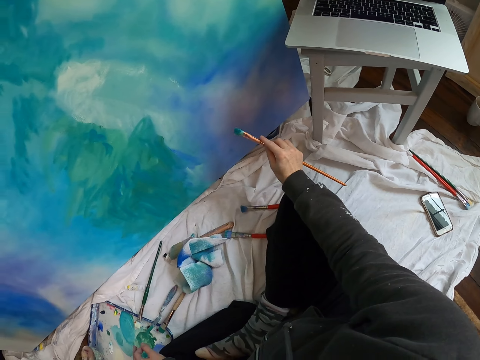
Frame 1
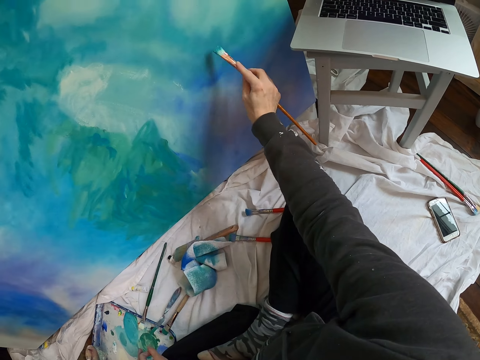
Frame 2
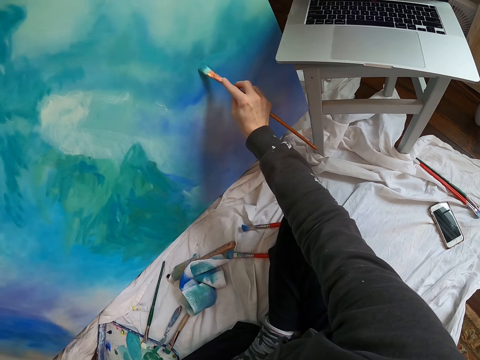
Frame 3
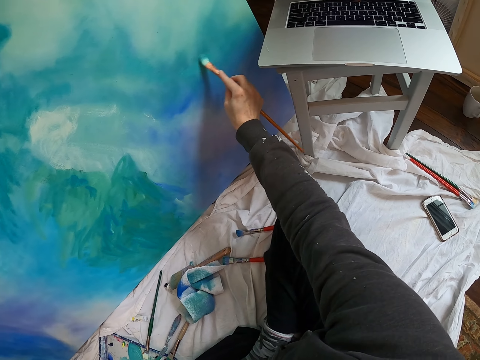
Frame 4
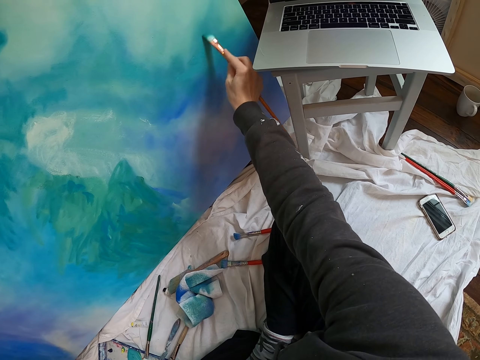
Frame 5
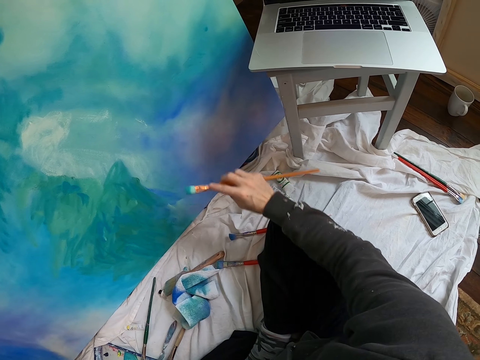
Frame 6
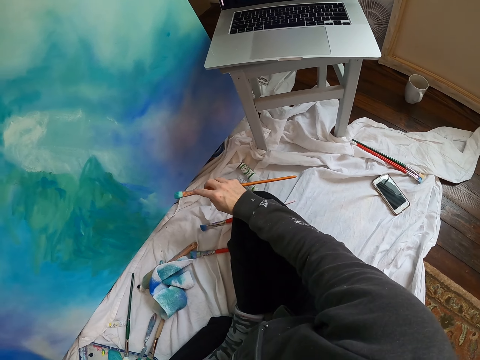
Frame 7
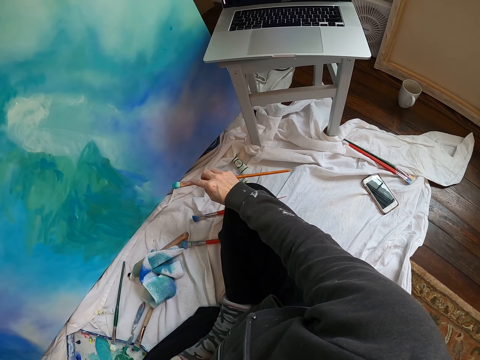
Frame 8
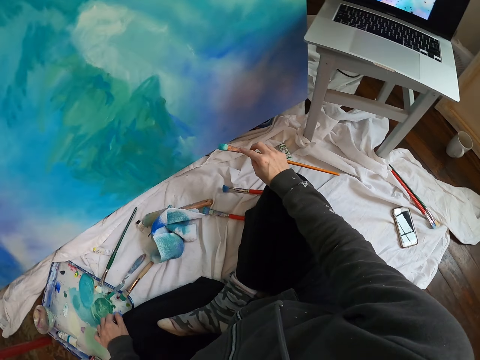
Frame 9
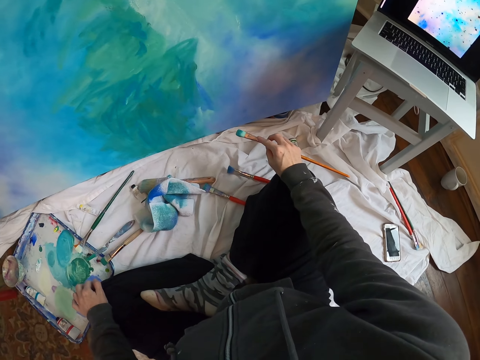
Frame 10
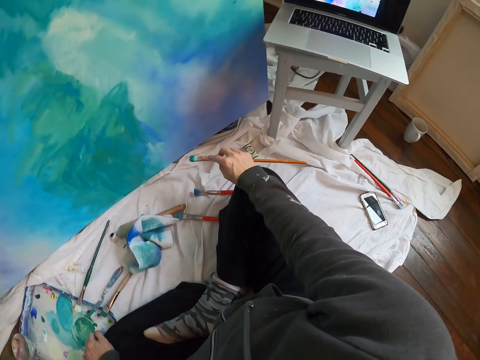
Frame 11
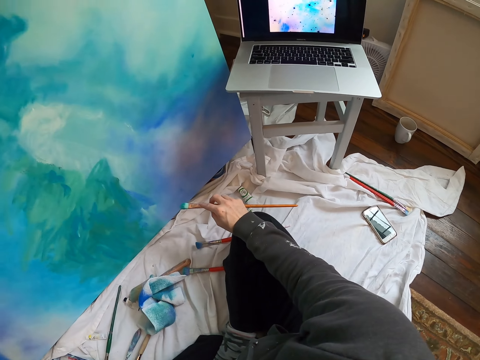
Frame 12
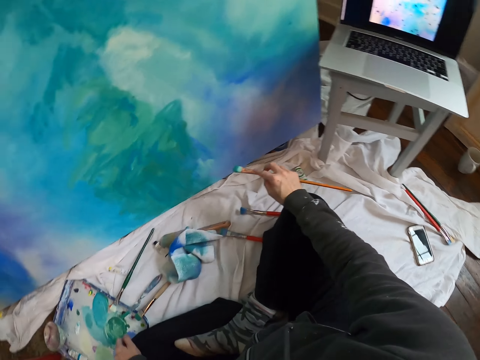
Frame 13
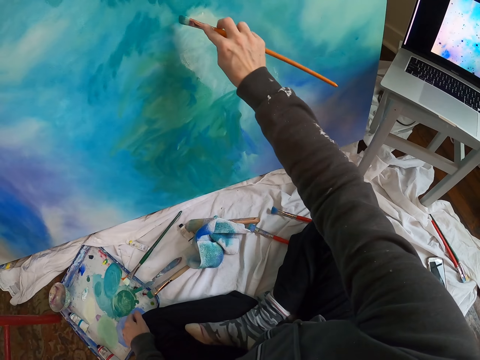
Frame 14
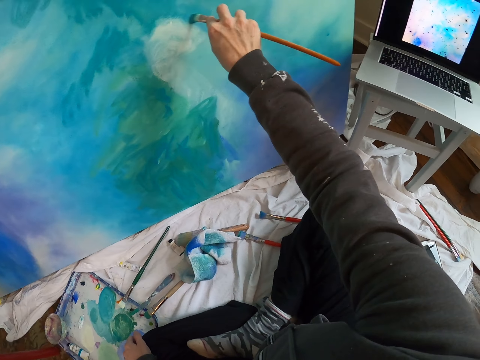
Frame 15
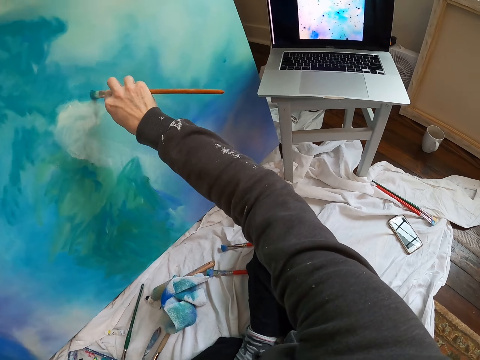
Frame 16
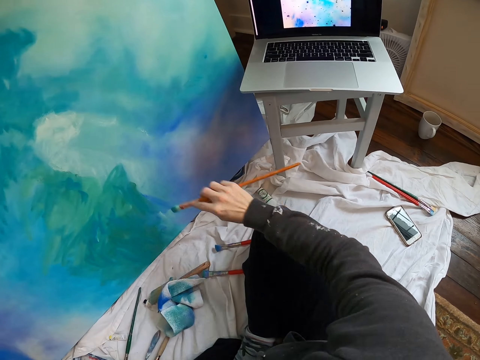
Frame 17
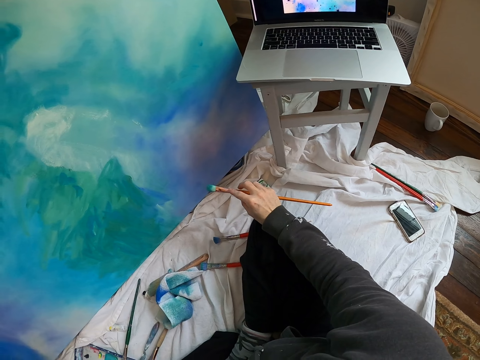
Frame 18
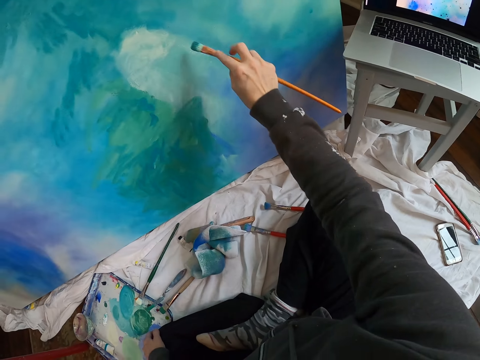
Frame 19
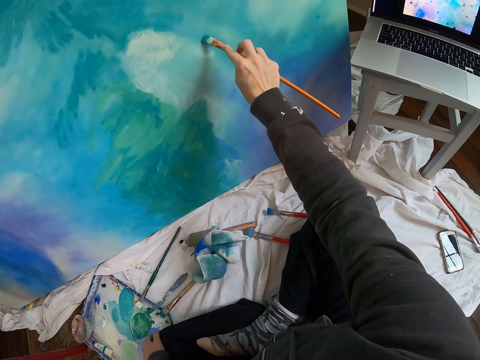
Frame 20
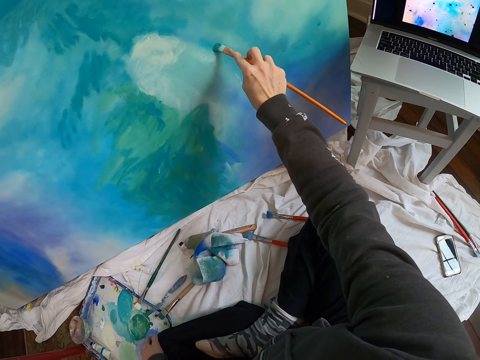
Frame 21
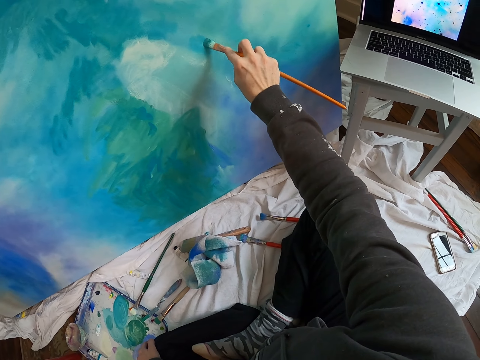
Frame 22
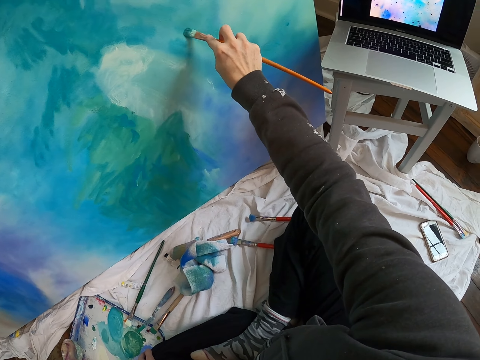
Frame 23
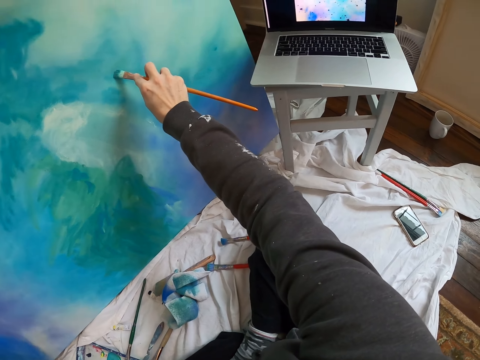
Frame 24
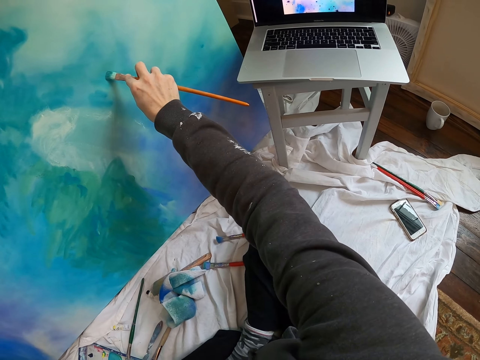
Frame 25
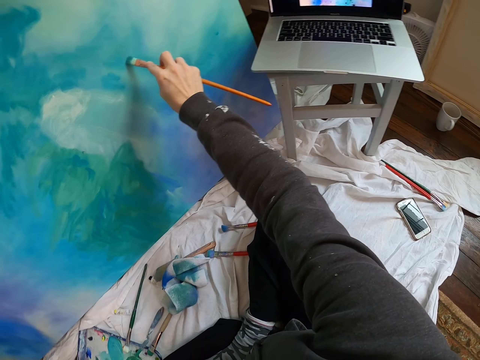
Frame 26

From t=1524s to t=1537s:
The camera wearer moves the right hand. They lift the pen brush and paint the board with the pen brush. They move the right hand and look at the laptop. They hold the hand on the knee. They lift the pen brush and paint the board with the pen brush. They move the right hand and look at the laptop. They lift the pen brush and paint the board with the pen brush.

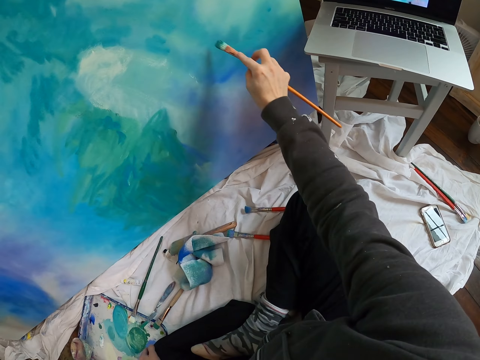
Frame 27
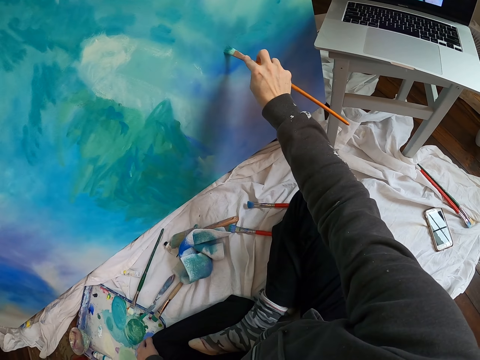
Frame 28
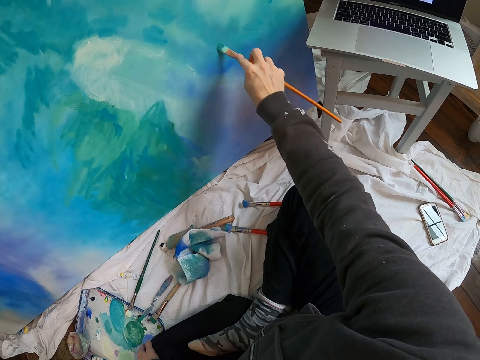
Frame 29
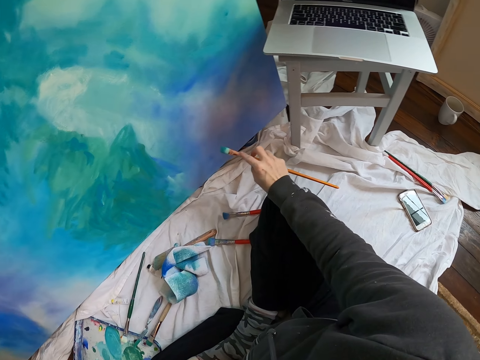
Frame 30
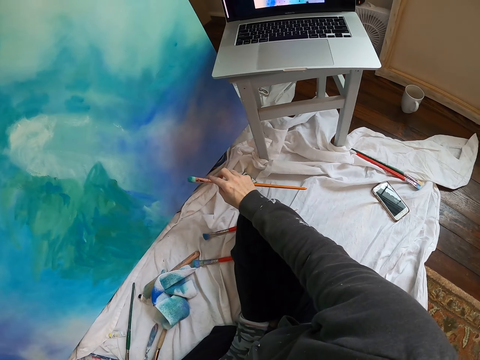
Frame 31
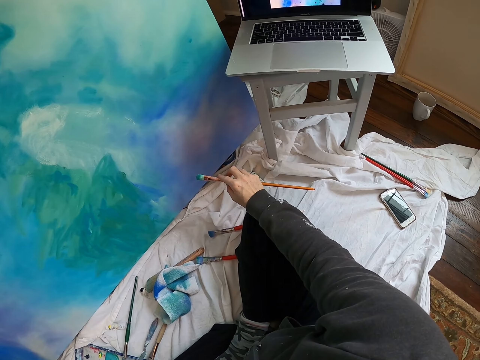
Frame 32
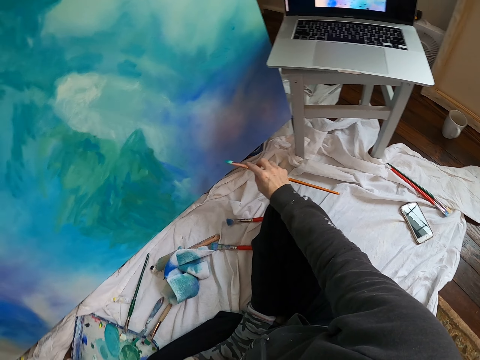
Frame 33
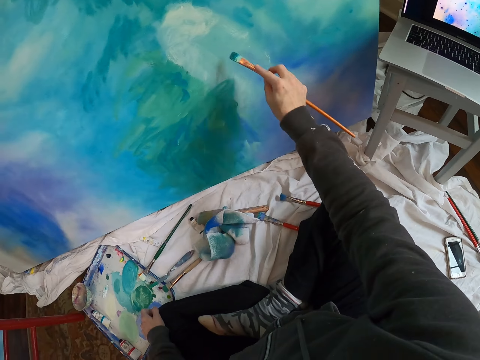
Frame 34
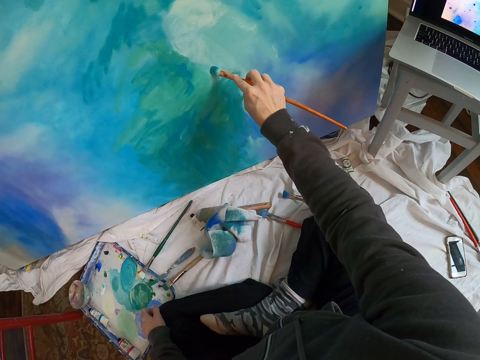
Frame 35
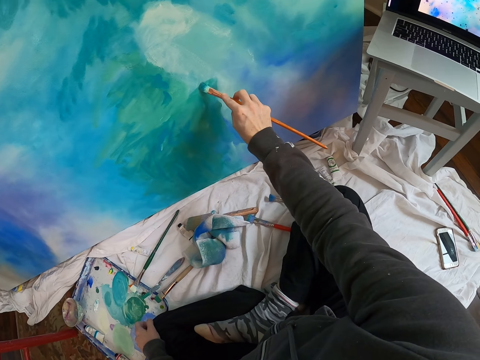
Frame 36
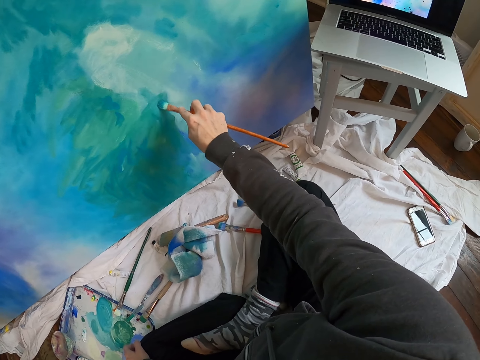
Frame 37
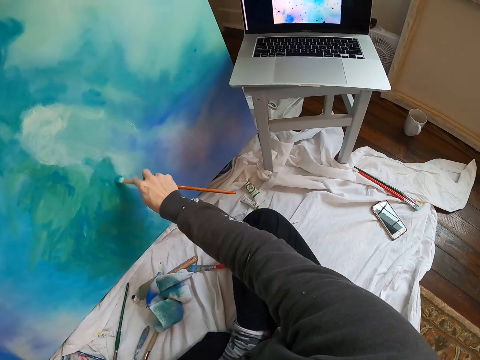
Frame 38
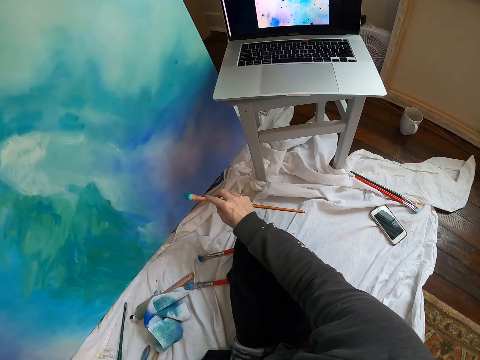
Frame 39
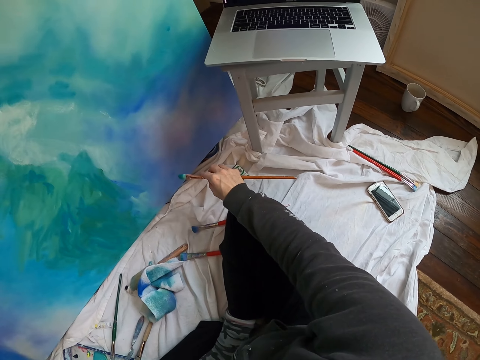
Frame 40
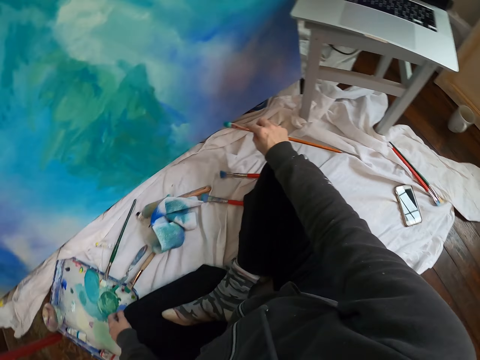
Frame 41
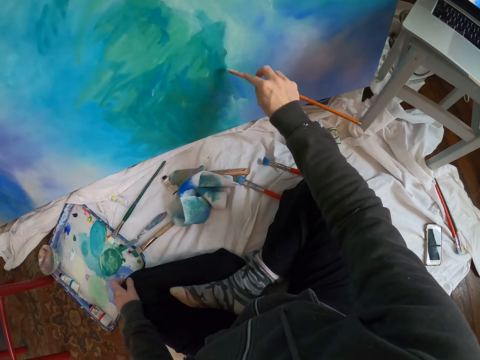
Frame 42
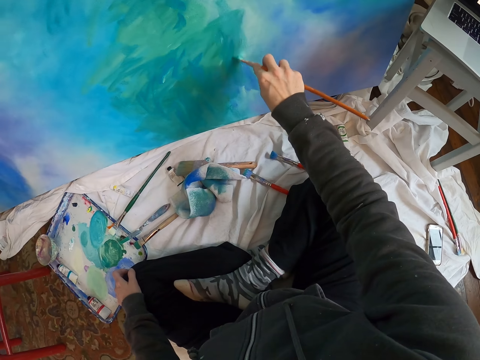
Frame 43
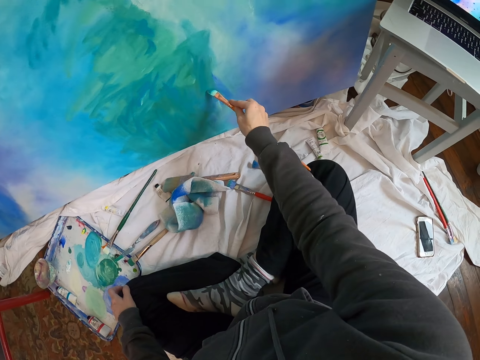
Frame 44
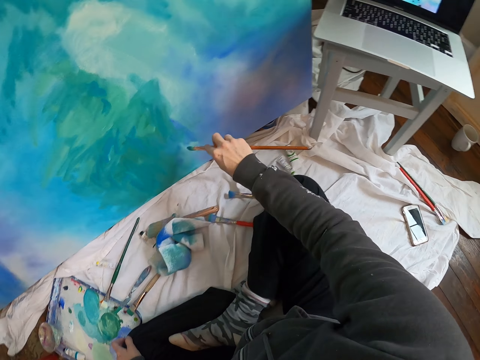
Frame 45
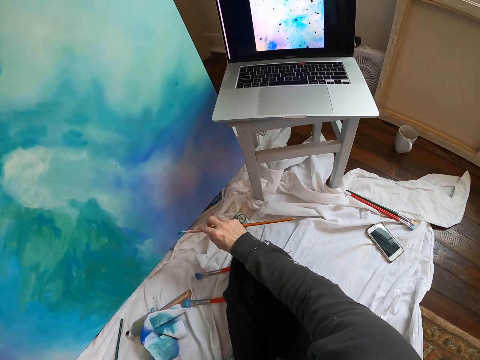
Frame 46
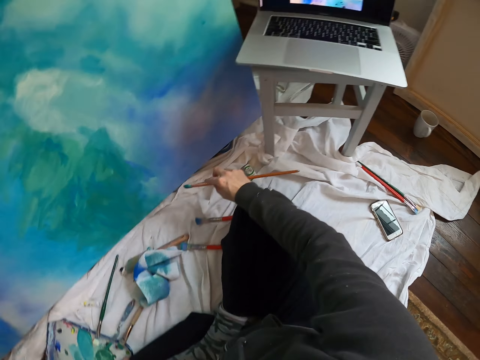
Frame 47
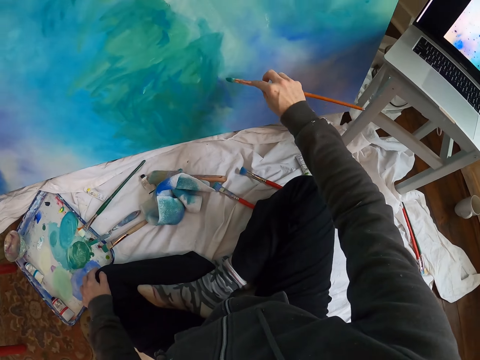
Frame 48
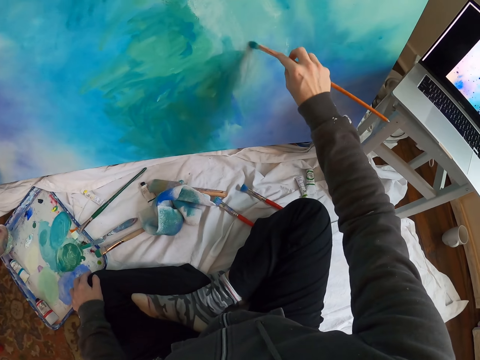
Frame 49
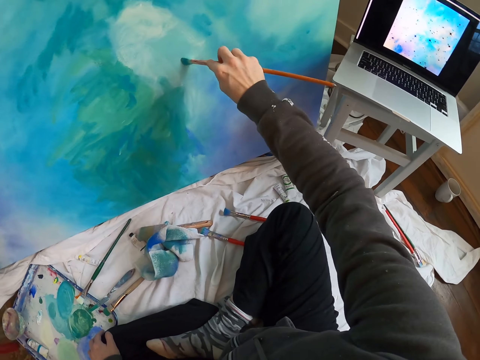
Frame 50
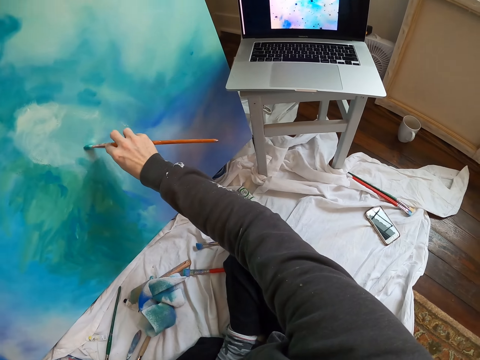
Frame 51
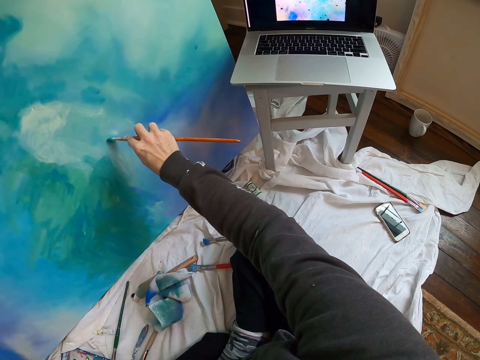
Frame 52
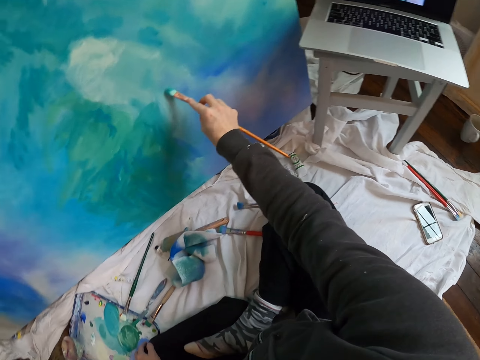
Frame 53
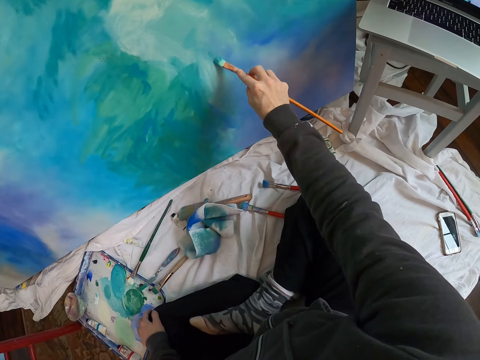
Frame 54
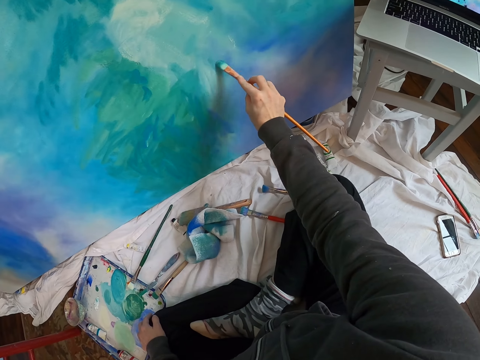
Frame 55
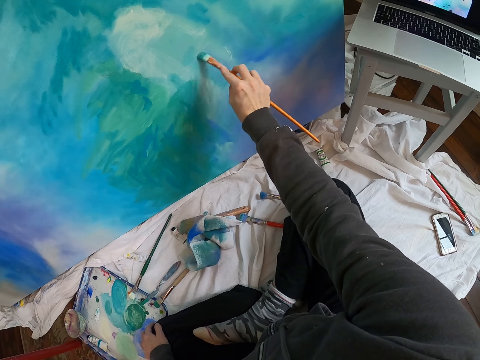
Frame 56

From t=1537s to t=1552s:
The camera wearer moves the right hand. They look at the laptop. They stare at the painting. They lift the pen brush and paint the board with the pen brush. They move the right hand and look at the laptop. They lift the pen brush and paint the board with the pen brush. They move the right hand and look at the laptop. They lift the pen brush and paint the board with the pen brush.
